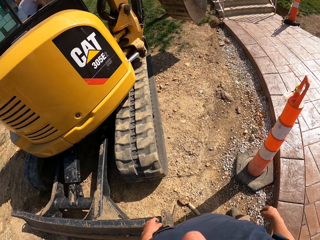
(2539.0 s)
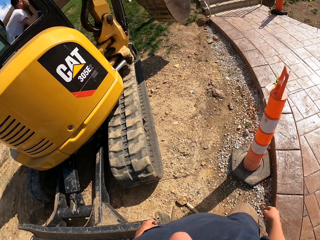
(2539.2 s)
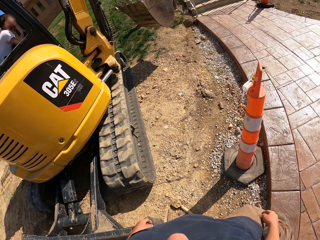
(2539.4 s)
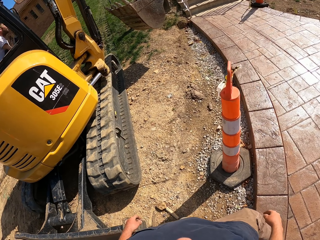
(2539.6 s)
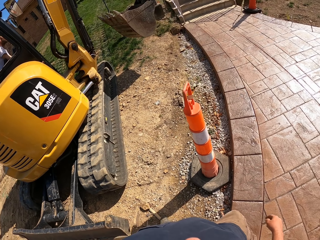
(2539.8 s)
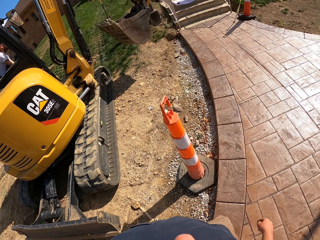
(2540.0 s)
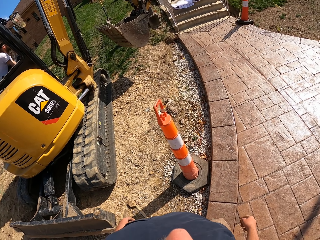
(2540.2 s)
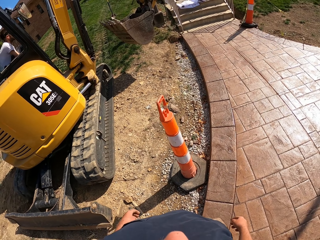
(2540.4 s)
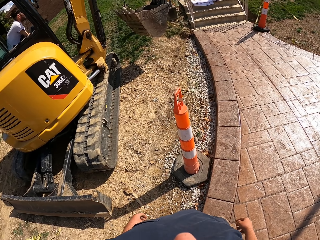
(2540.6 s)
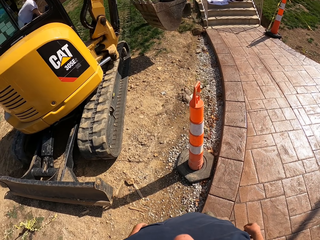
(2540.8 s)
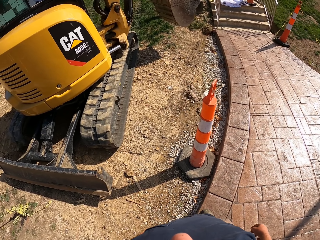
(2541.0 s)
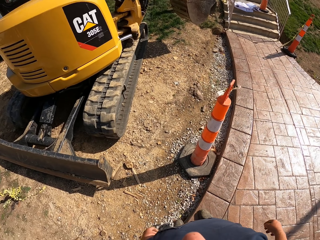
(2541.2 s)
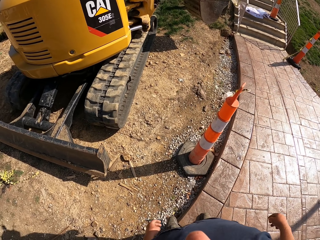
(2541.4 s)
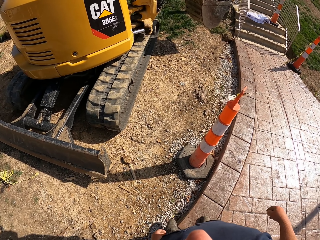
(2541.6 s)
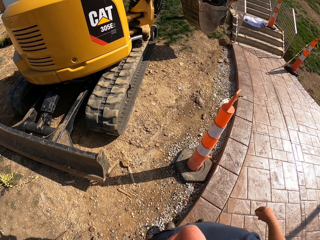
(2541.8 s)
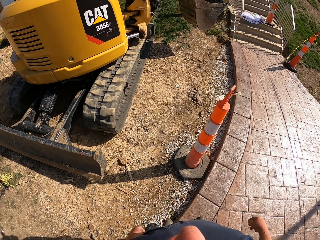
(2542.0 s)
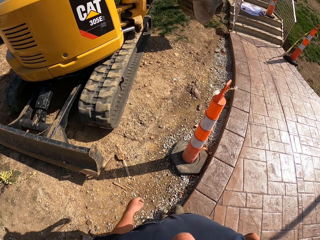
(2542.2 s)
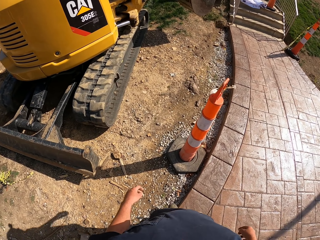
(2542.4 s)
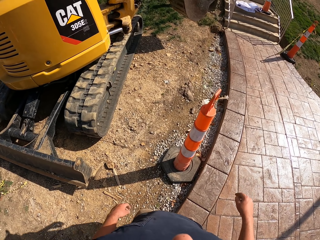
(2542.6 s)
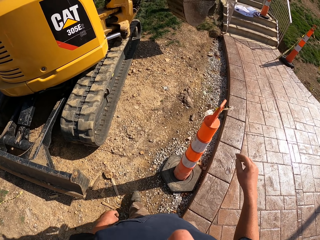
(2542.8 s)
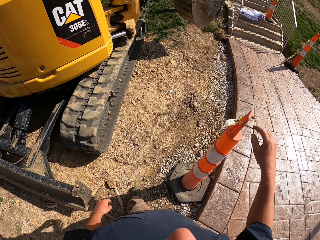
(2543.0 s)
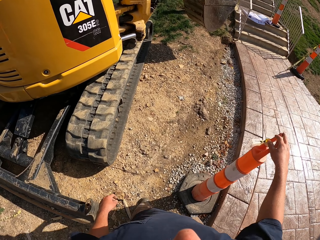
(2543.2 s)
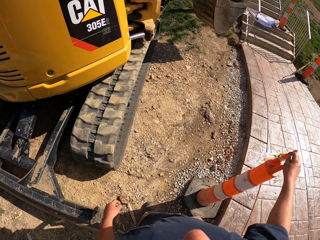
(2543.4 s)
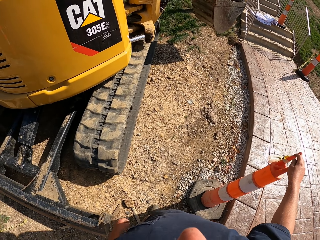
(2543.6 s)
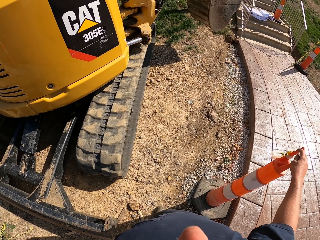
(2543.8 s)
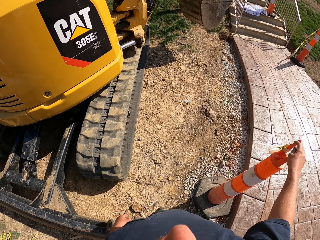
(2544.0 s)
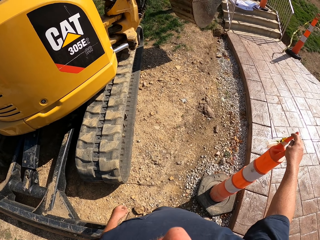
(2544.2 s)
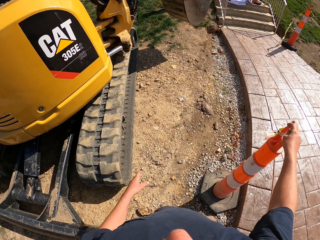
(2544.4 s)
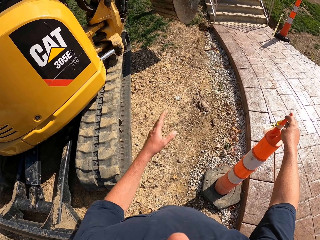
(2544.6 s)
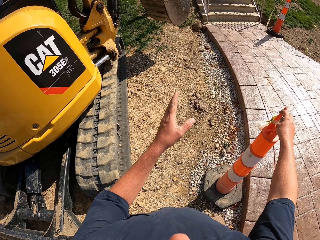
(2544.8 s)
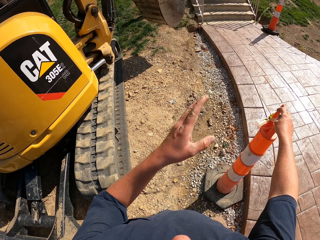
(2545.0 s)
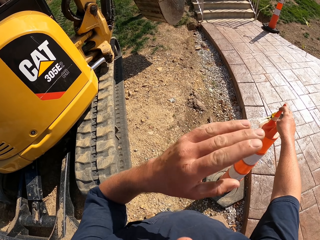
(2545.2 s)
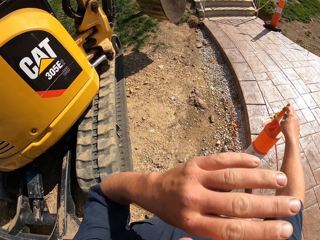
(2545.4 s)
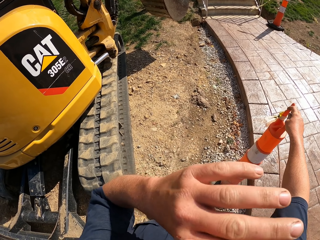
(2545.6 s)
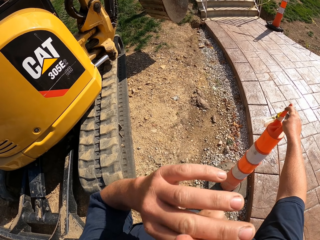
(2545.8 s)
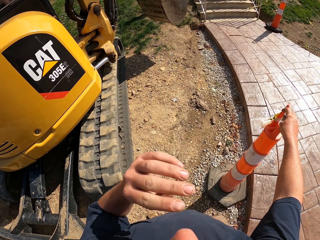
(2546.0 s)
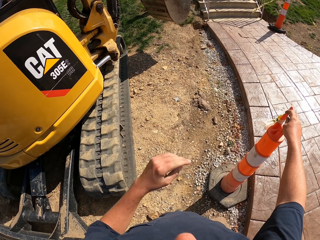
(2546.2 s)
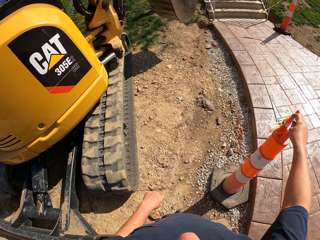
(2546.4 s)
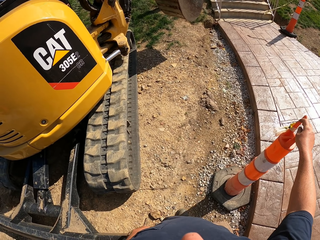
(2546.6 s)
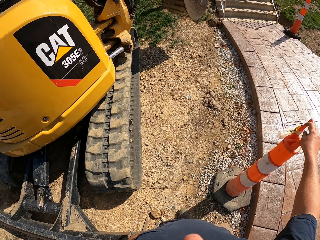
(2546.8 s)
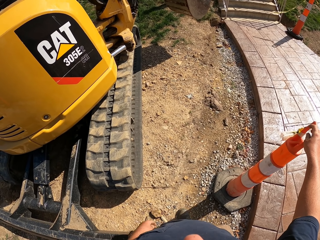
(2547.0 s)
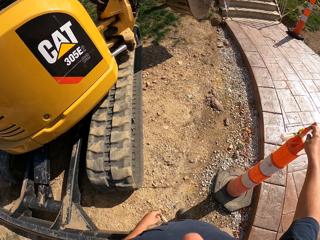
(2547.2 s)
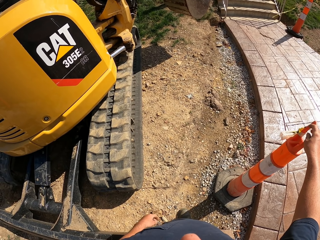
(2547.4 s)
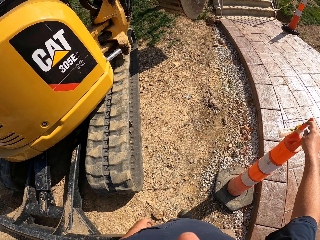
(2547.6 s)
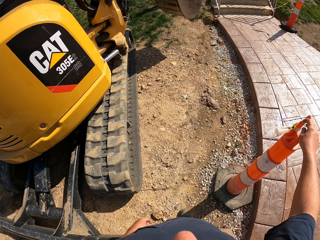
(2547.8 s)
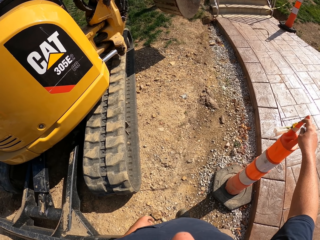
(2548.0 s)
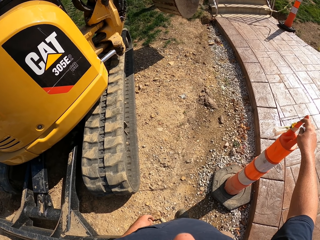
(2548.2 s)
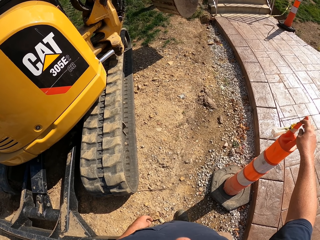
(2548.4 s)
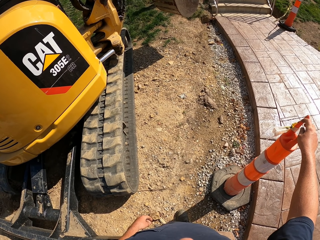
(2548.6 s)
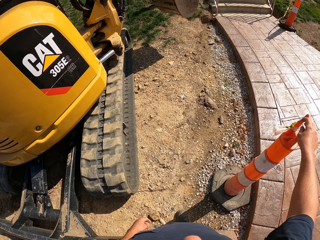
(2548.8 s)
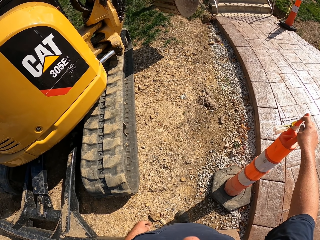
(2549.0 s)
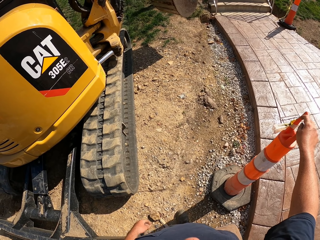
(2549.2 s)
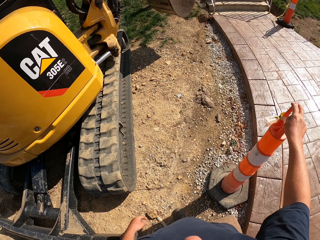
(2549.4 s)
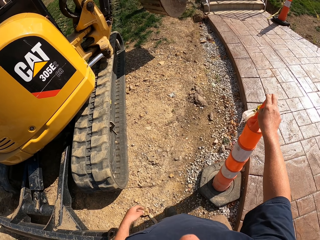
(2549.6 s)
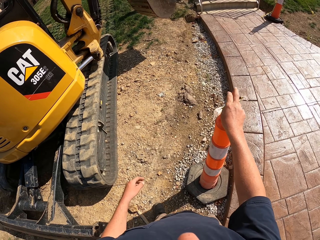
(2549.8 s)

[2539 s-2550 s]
The camera wearer touches the metal piece on the machine. They look around. They touch the corn with the right hand. They move the left hand. They touch the face with the left. They look around.

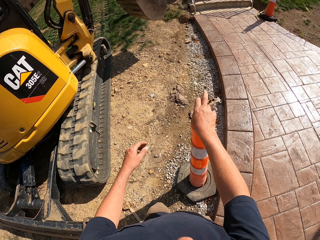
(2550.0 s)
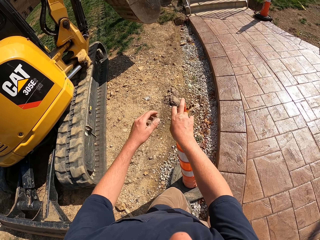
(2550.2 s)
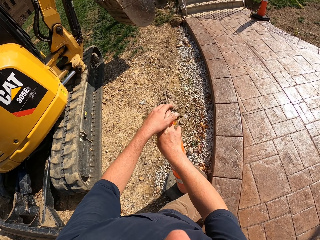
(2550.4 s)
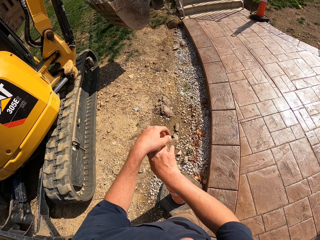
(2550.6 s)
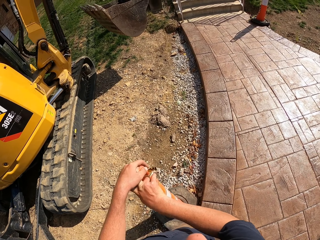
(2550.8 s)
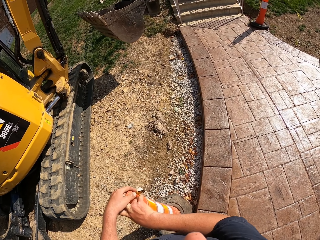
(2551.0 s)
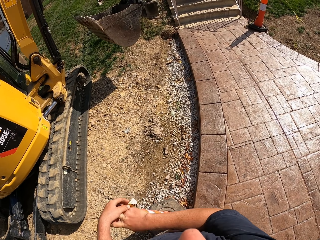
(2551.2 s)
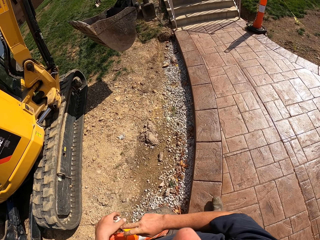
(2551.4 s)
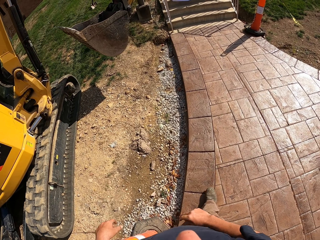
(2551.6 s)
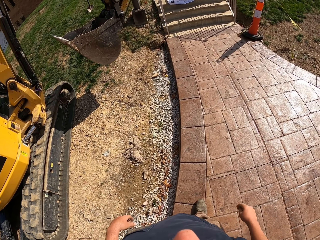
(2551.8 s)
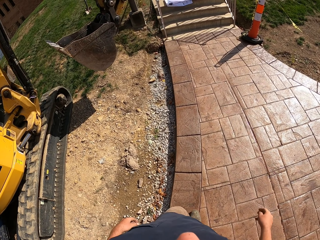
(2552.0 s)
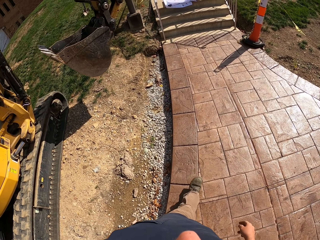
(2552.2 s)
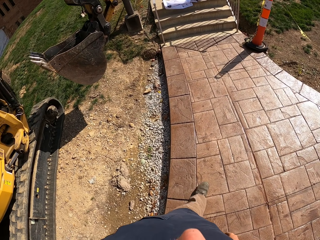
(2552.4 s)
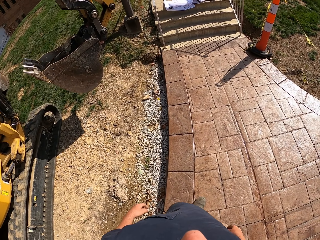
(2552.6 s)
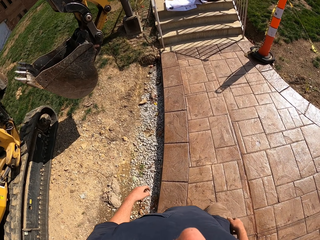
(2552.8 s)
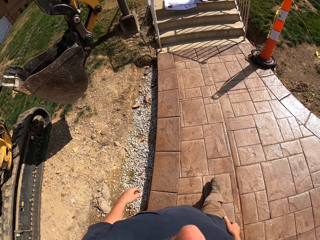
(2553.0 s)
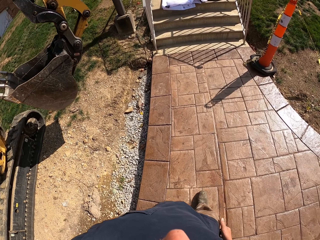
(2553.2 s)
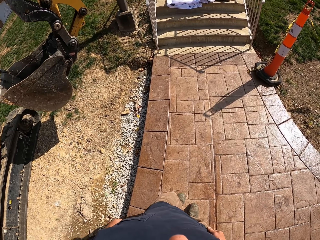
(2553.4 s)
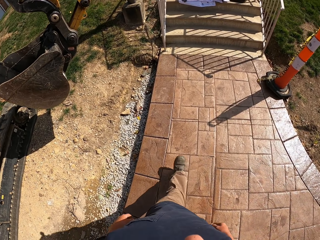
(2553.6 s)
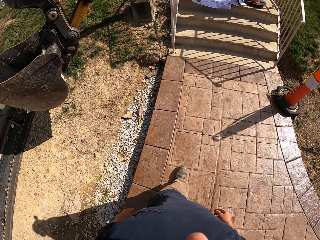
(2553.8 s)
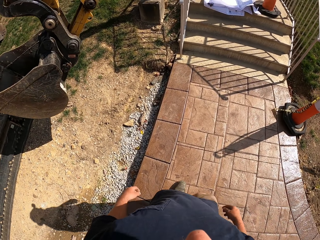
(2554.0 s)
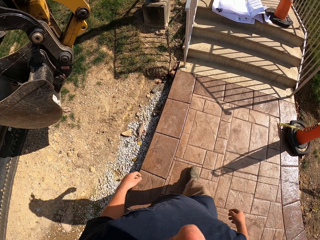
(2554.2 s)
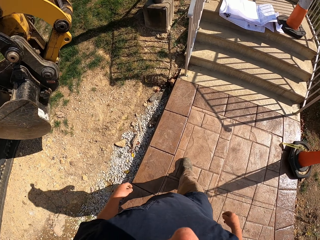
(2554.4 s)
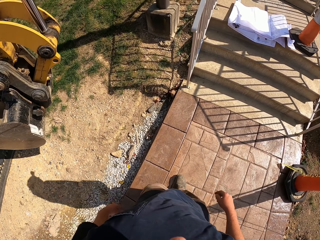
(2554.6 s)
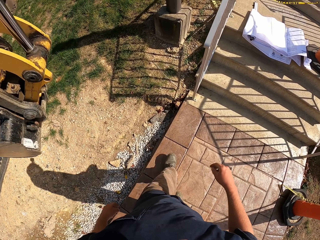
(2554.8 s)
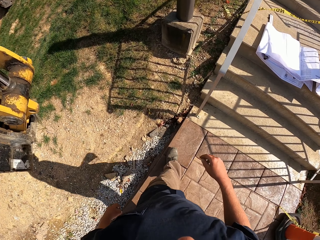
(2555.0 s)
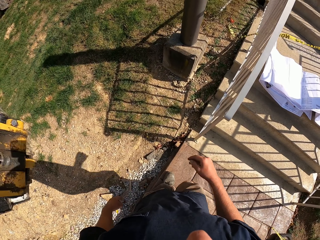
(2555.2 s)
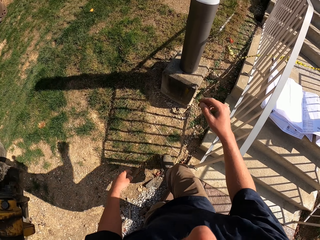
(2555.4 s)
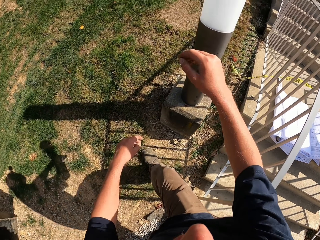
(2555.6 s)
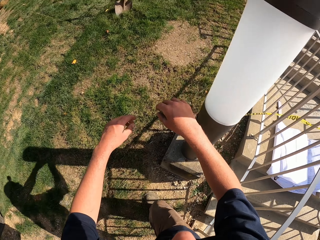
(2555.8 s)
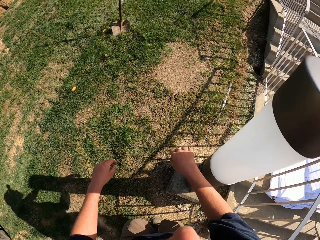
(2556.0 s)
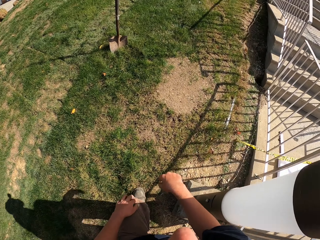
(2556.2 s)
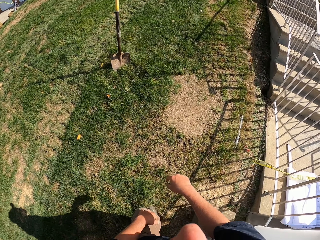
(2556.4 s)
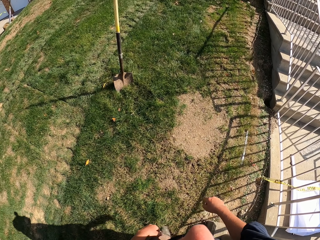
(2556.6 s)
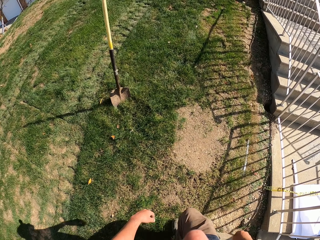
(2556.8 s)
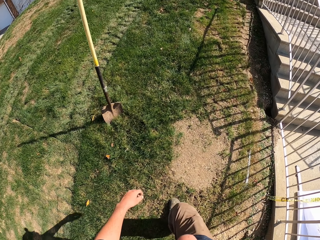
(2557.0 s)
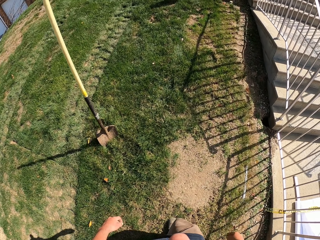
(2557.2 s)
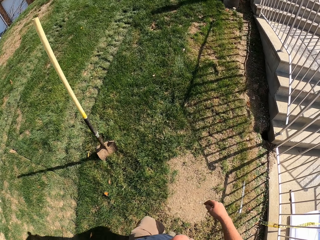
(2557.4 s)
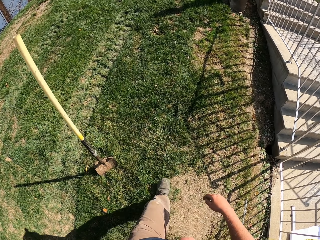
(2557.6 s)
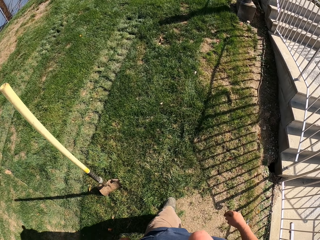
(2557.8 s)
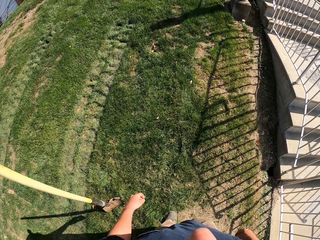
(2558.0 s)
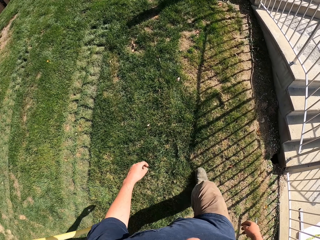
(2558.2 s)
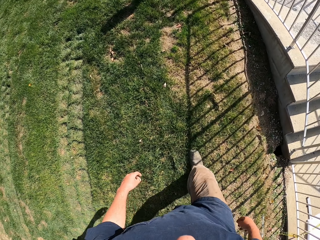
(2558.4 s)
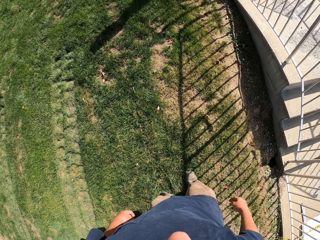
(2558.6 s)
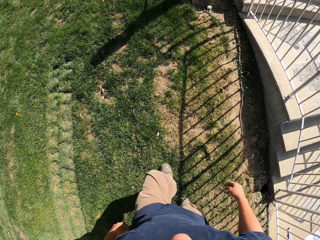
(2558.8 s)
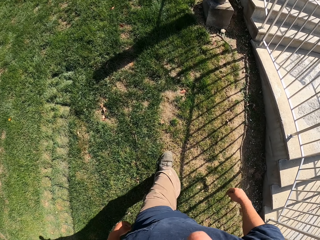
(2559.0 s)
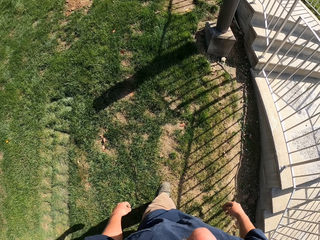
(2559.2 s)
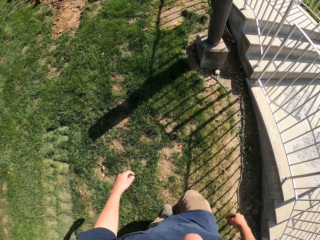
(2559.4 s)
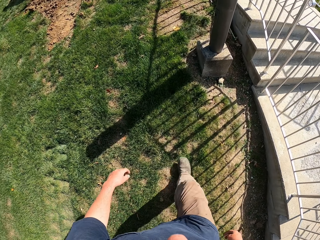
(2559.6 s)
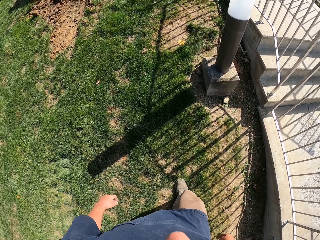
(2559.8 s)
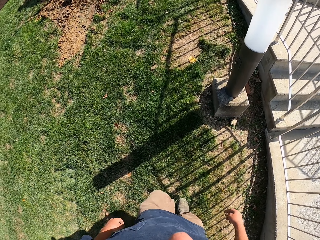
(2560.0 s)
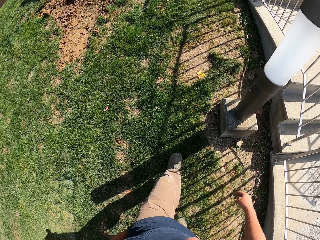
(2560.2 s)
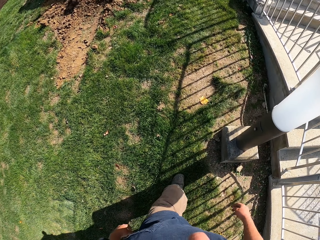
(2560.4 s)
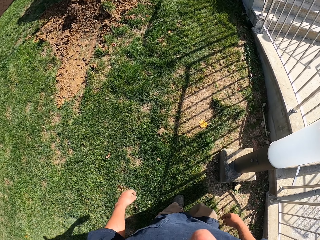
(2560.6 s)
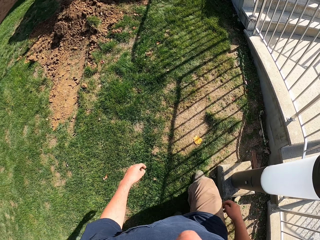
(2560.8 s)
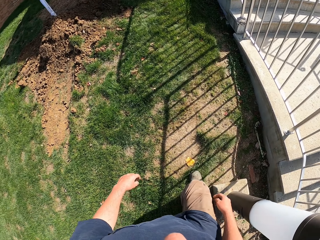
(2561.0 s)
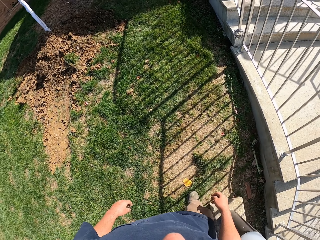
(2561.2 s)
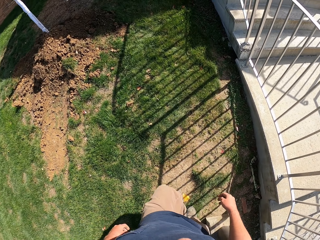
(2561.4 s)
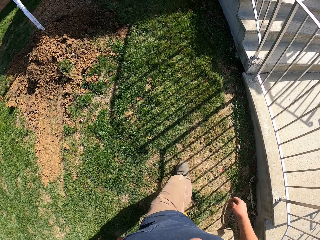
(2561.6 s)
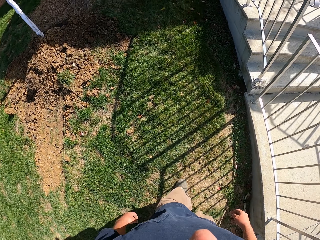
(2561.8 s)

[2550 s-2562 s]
The camera wearer holds the corn with both hands. They walk.
